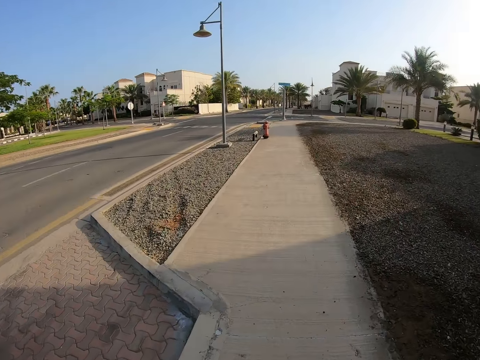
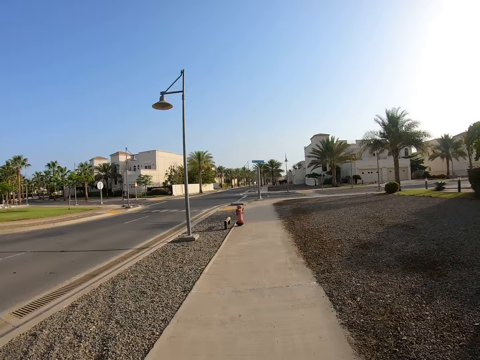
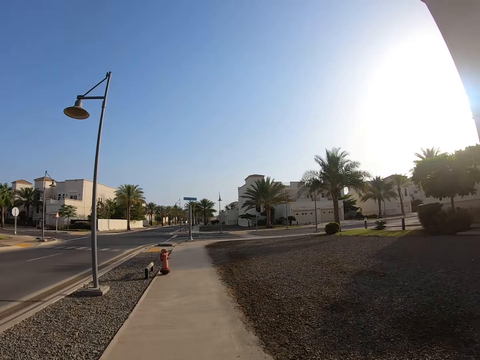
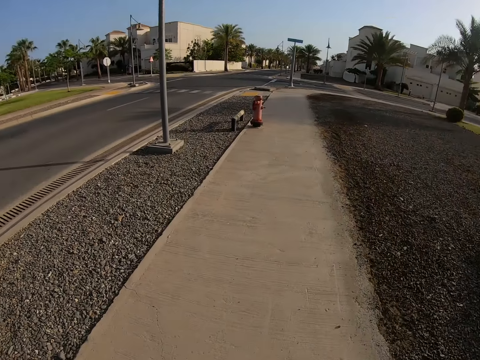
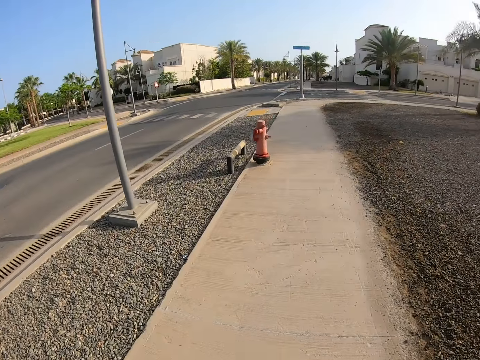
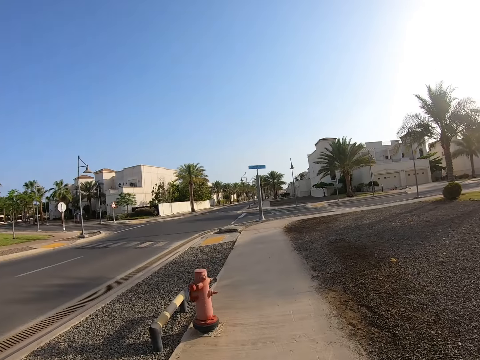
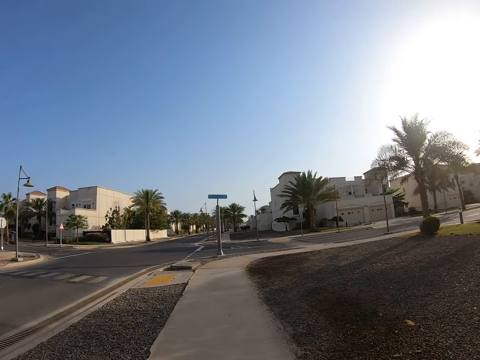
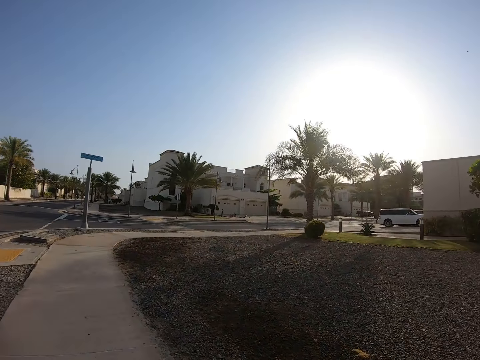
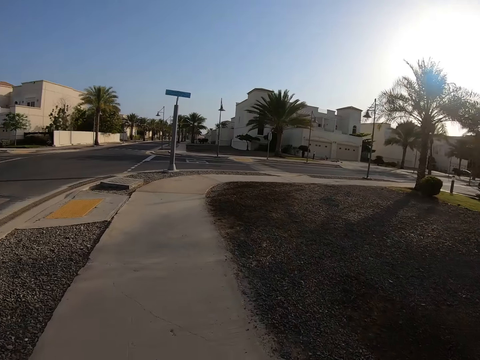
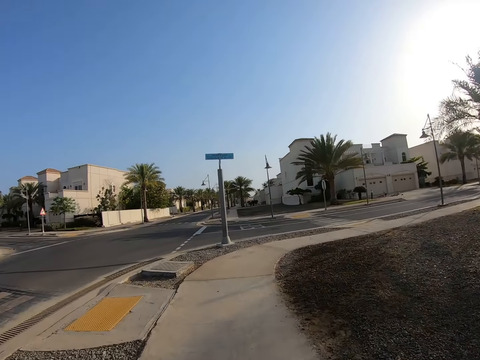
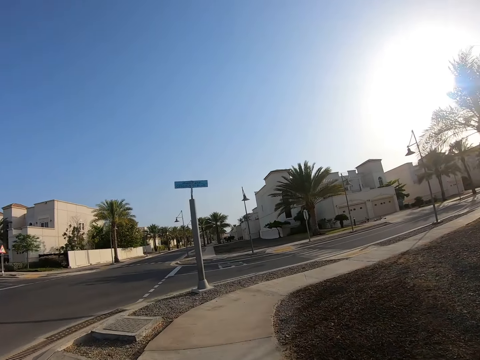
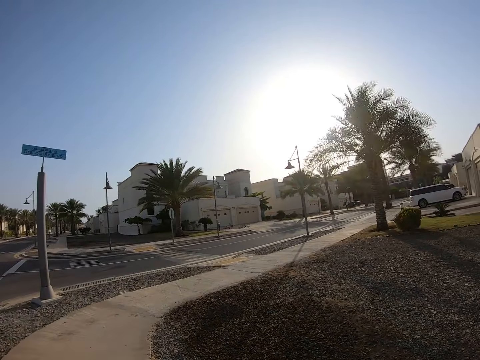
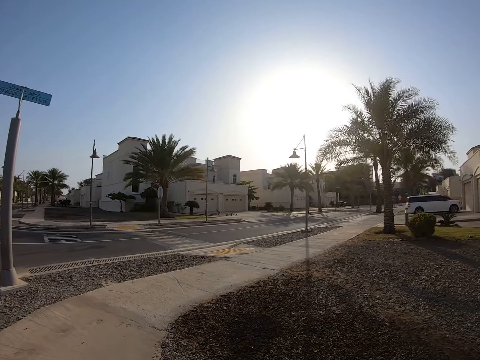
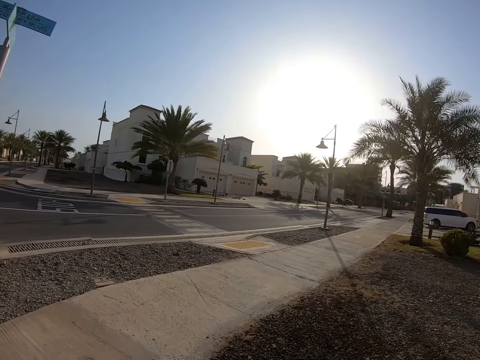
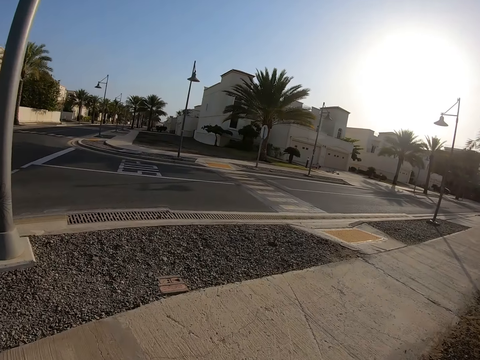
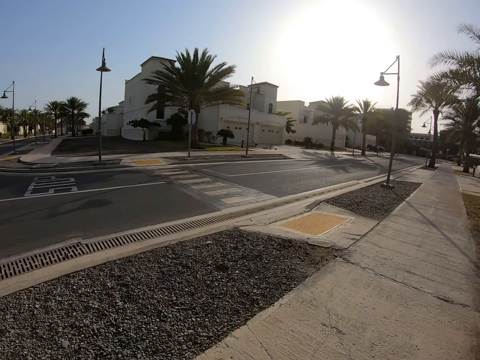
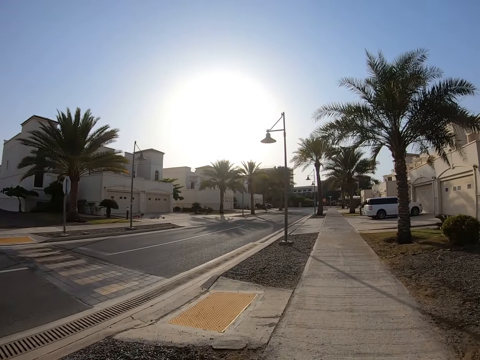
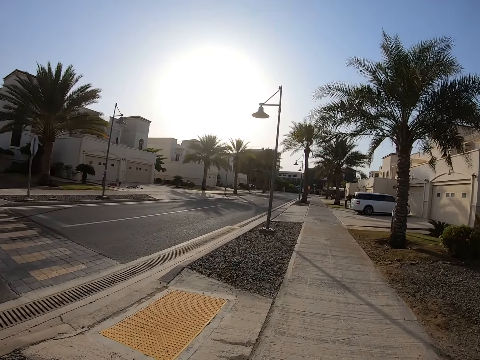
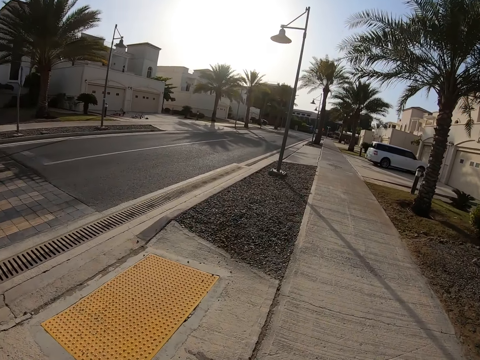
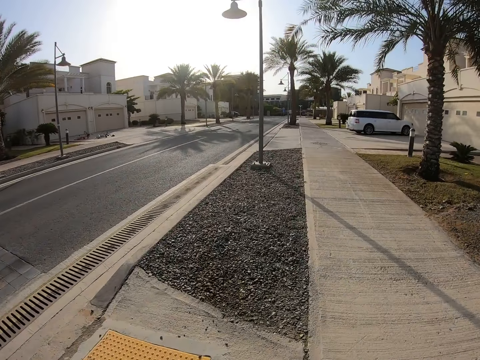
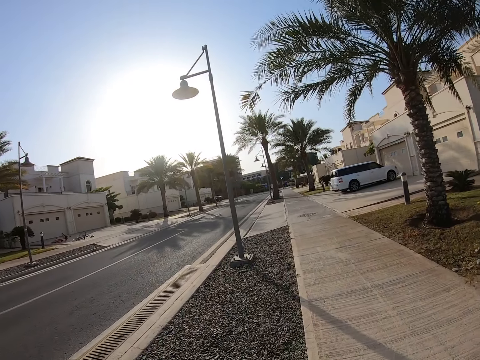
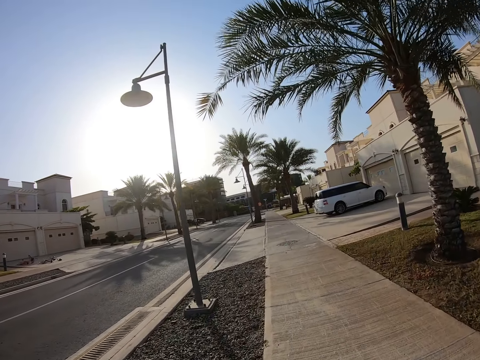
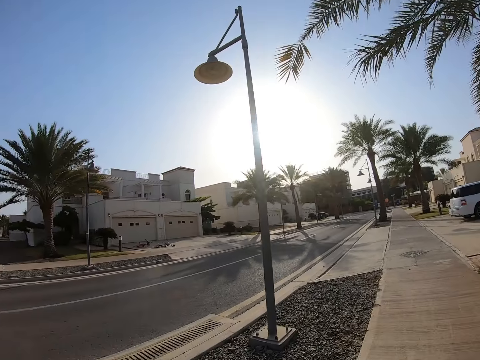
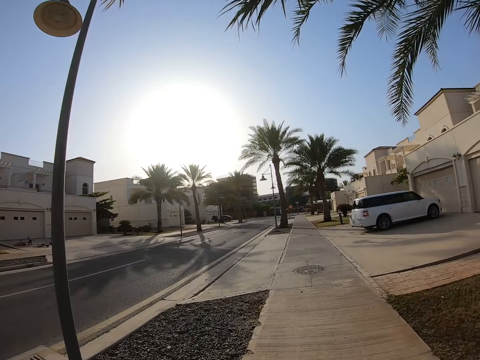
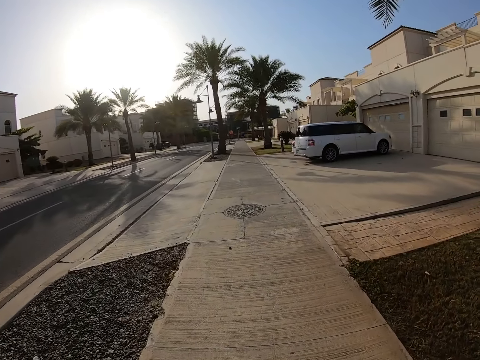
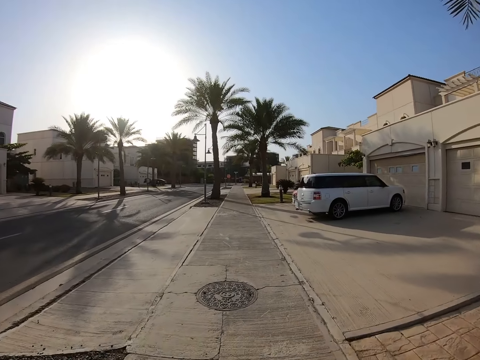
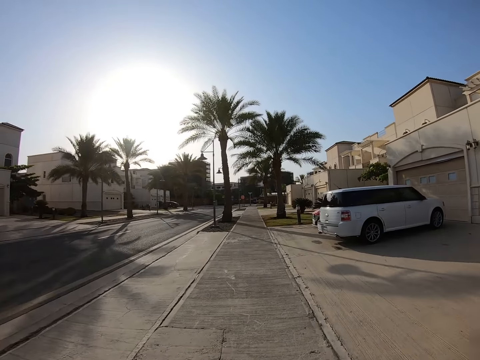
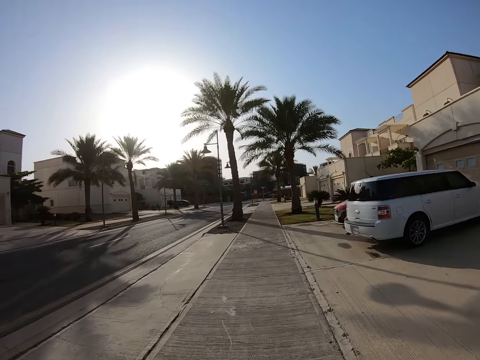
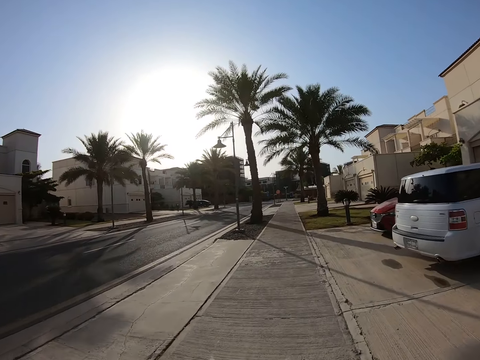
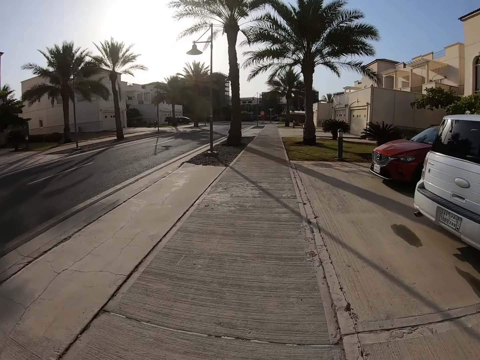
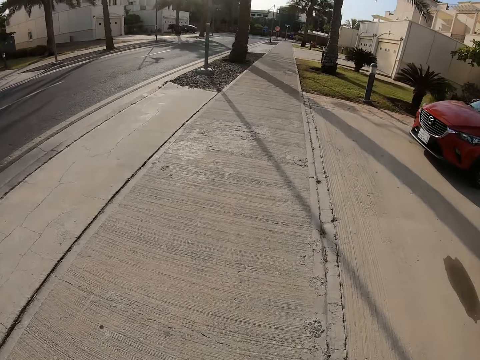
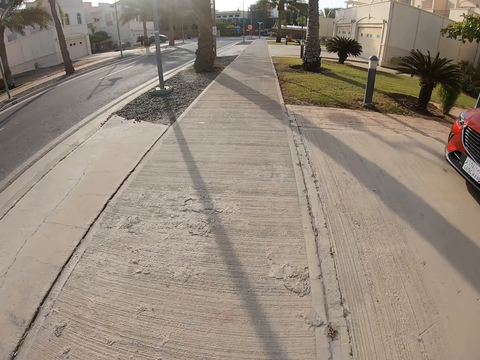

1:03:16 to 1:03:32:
The camera wearer walks on the pavement.

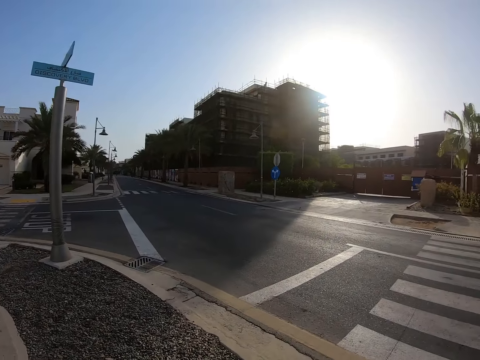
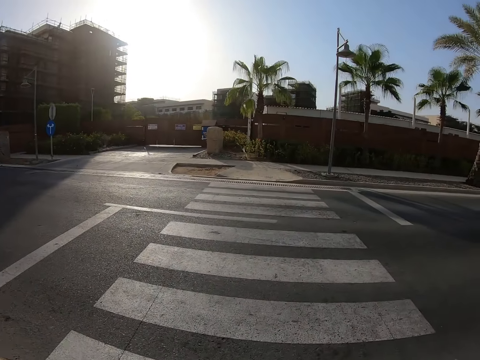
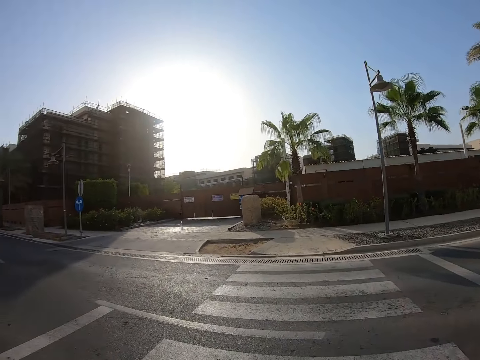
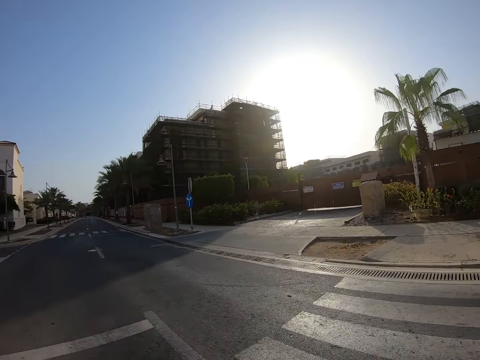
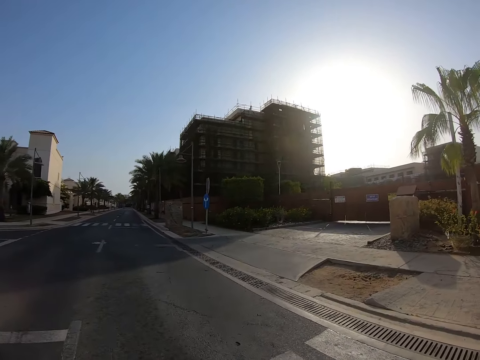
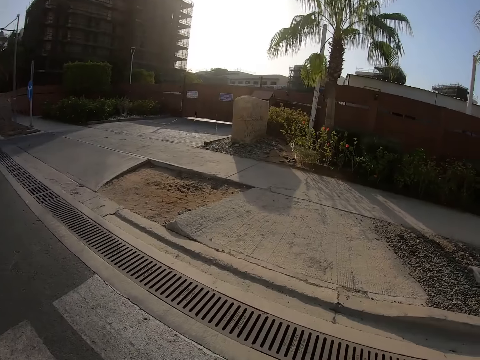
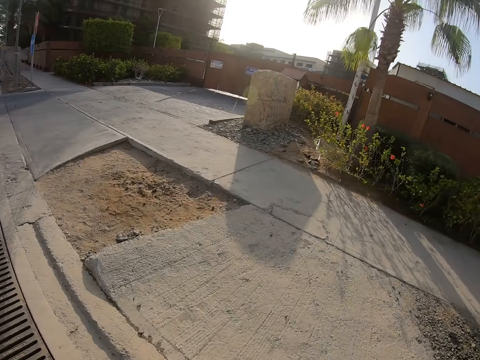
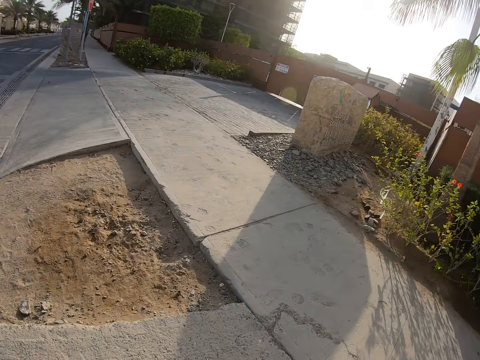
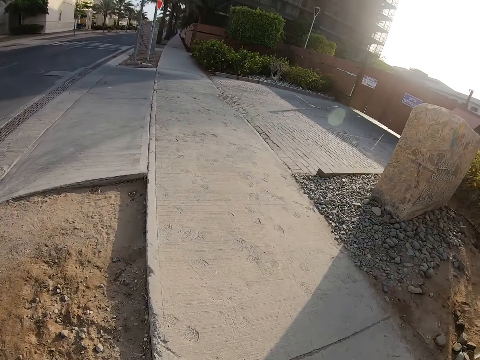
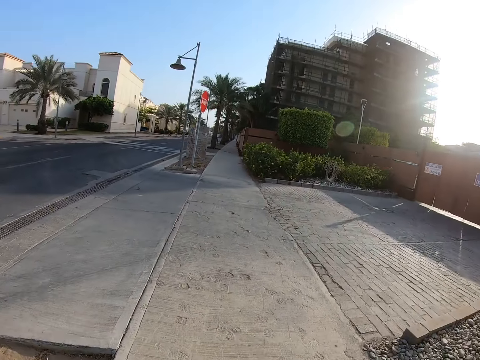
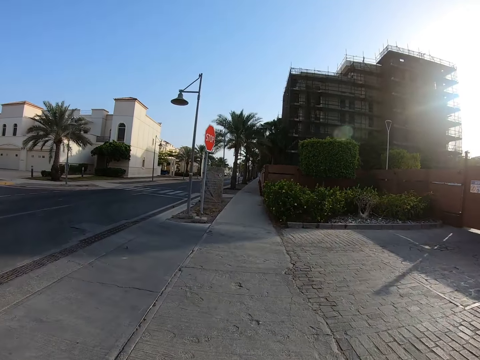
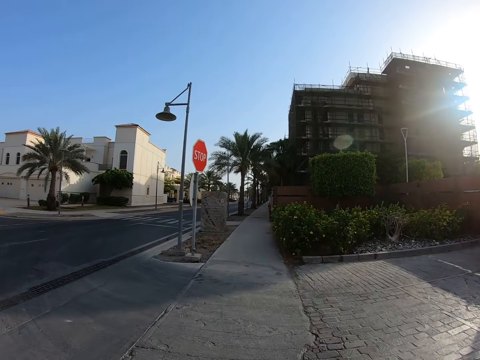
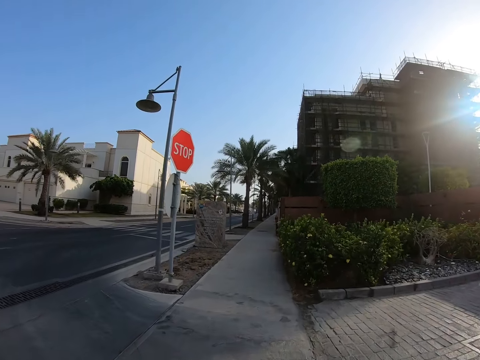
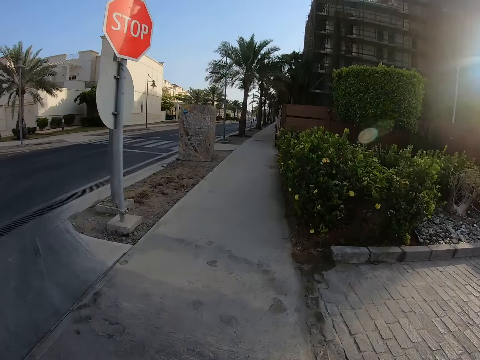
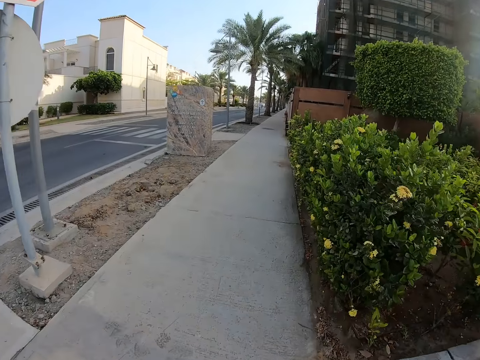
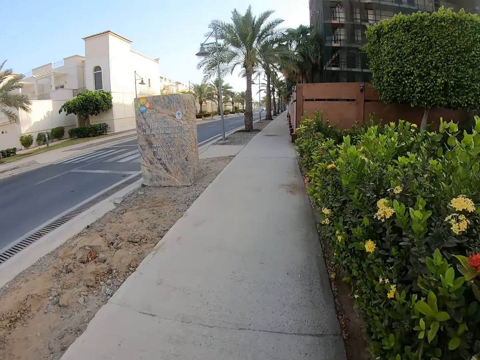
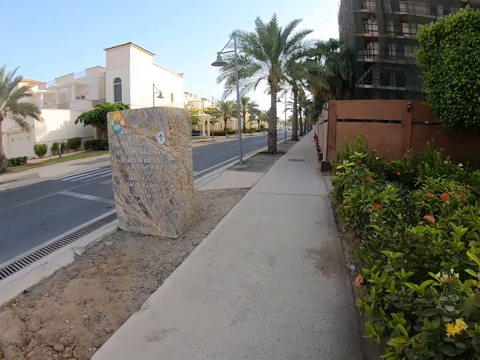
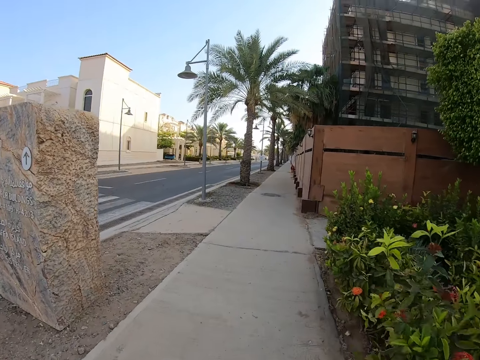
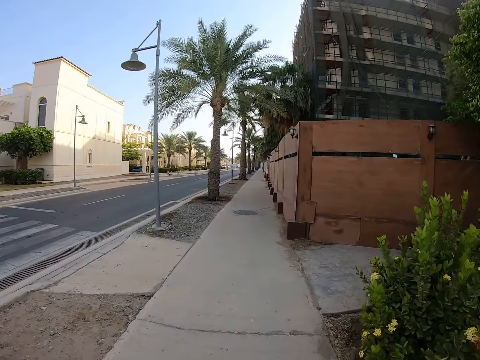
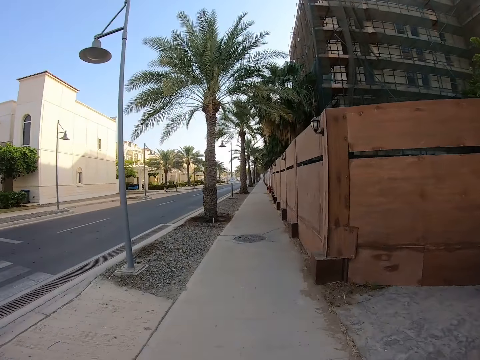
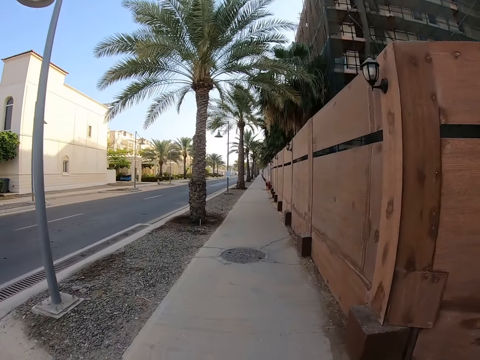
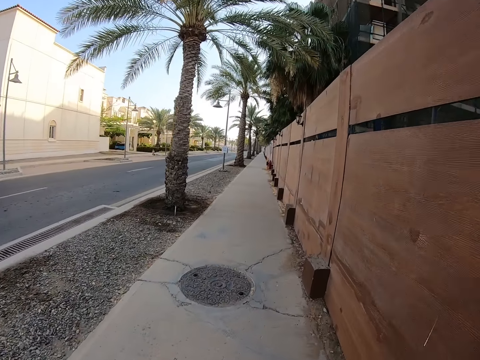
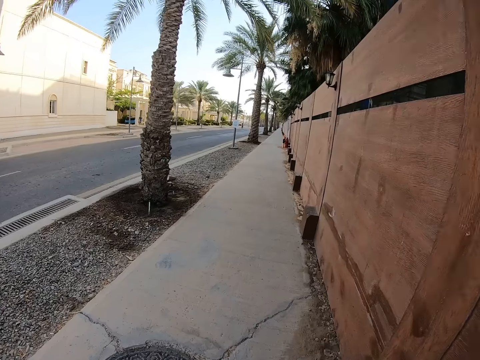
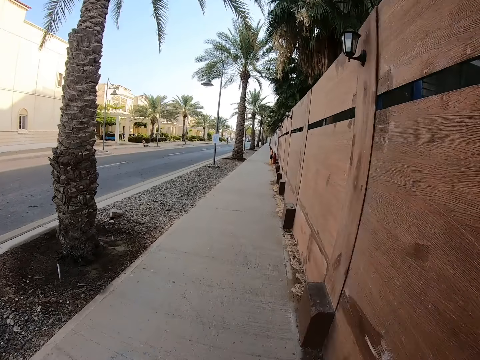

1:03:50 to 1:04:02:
The camera wearer crosses the road. They walk on the pavement.
